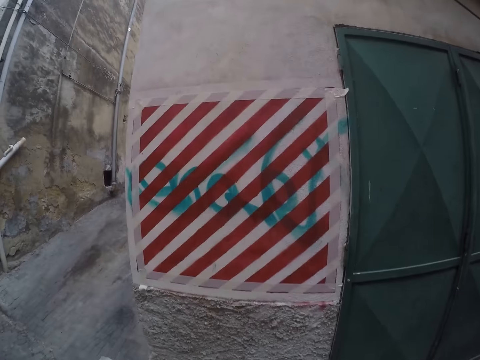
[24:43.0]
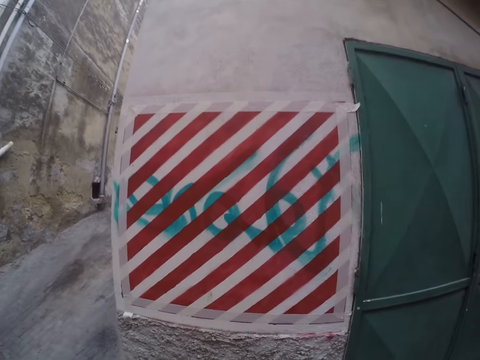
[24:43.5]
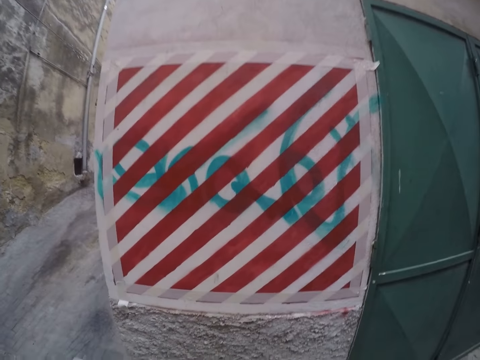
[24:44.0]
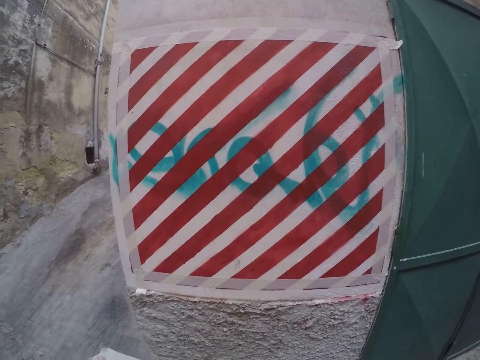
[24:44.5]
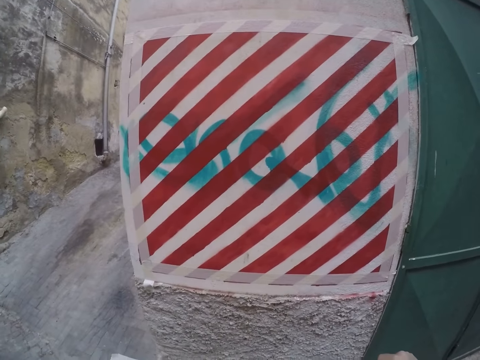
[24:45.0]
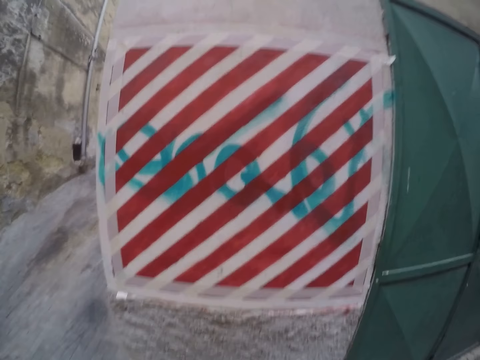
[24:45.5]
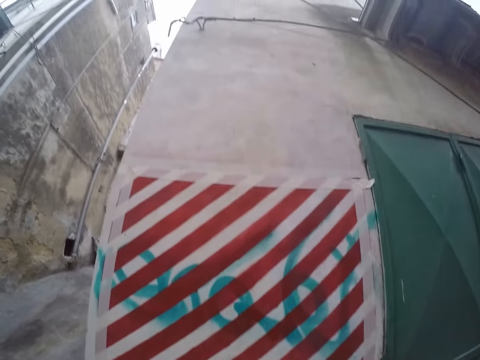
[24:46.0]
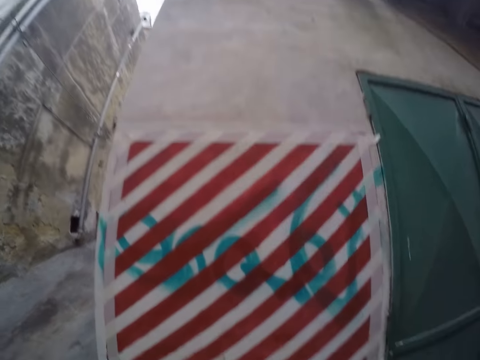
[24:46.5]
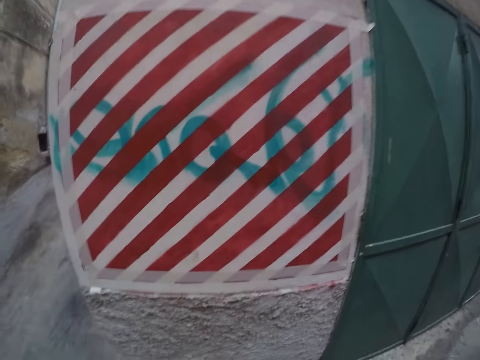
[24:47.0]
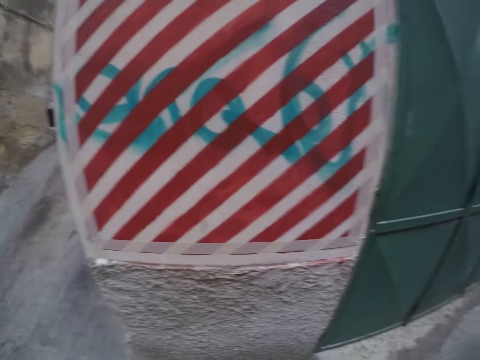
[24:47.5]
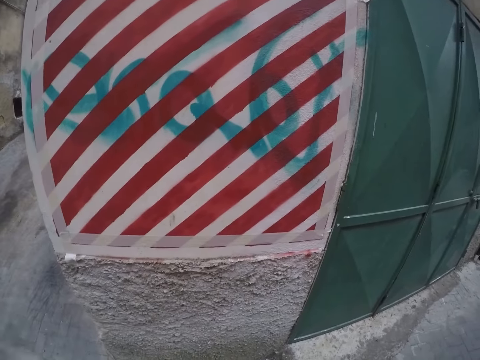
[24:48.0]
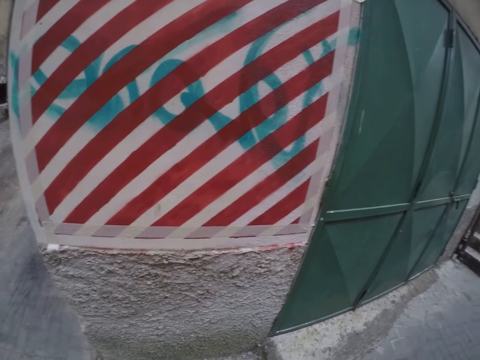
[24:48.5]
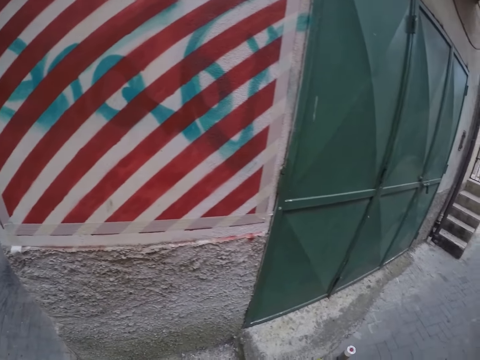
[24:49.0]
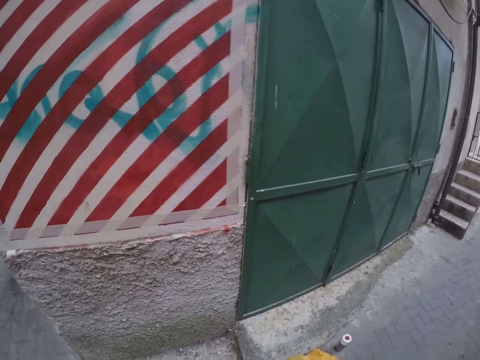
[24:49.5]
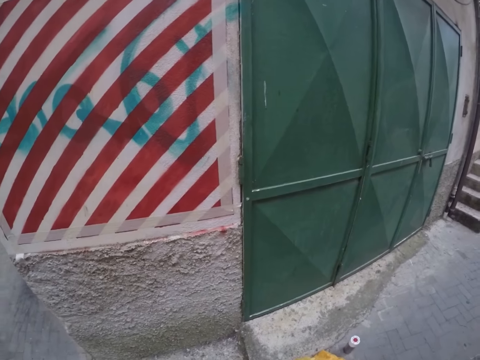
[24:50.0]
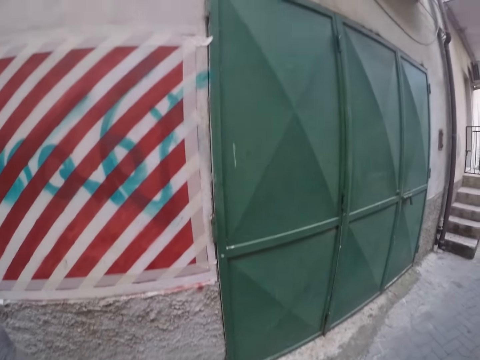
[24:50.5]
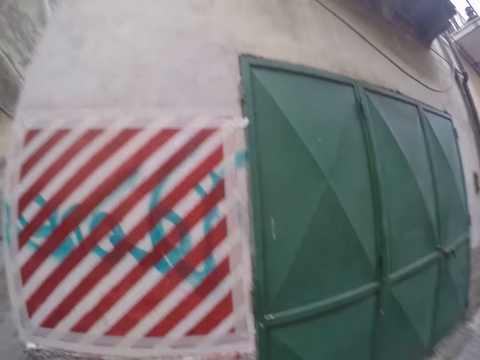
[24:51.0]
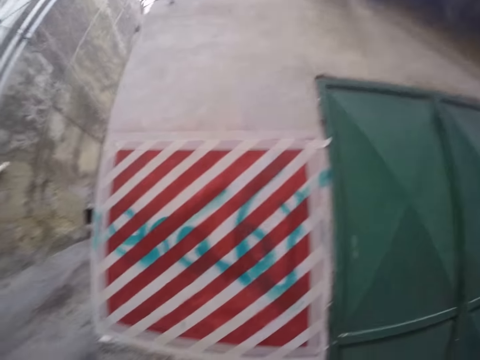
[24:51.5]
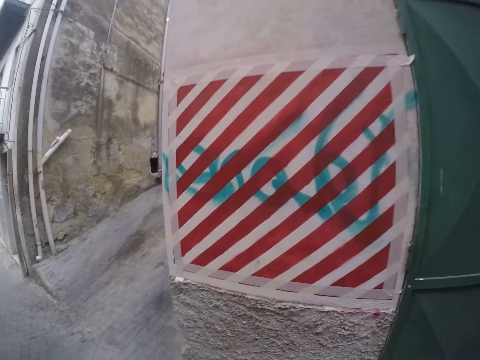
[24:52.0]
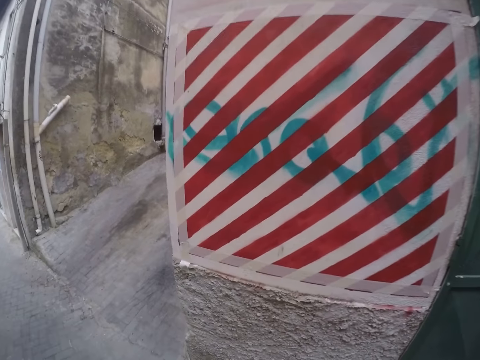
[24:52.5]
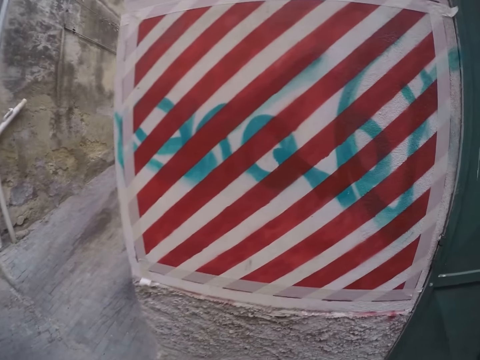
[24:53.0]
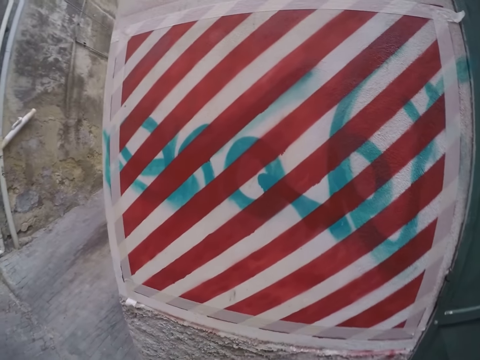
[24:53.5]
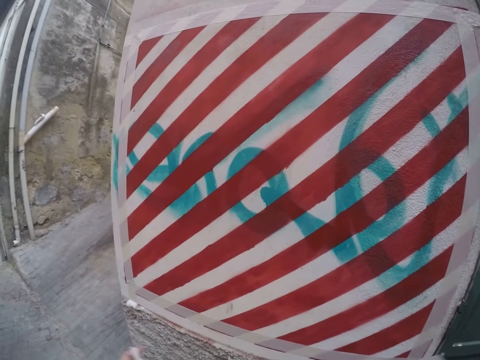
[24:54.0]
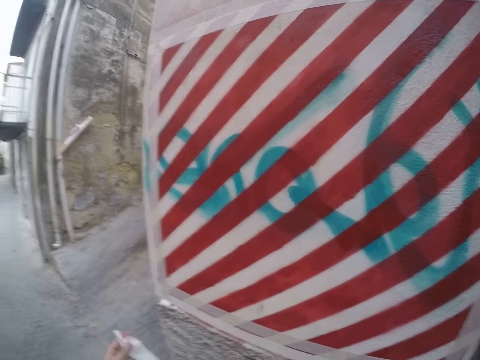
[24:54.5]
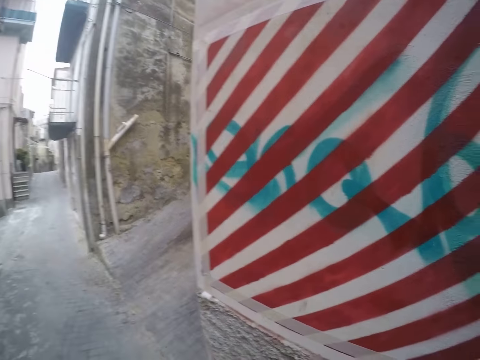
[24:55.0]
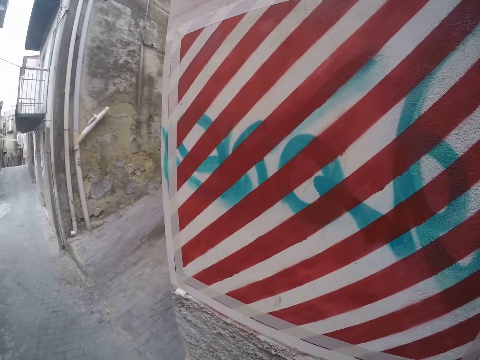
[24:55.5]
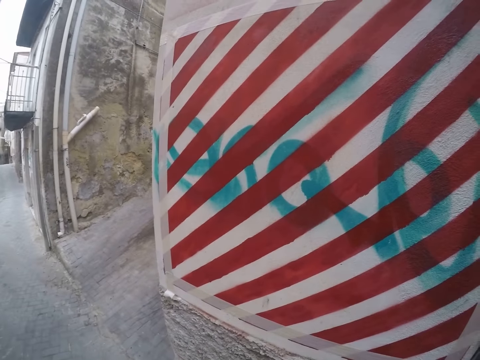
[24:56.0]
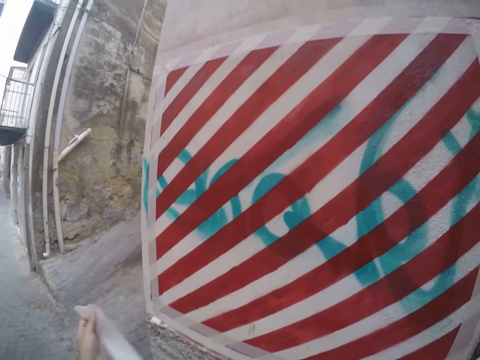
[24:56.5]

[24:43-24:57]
The camera wearer stretches a masking tape with both hands. They hold a seal tape on the hands.

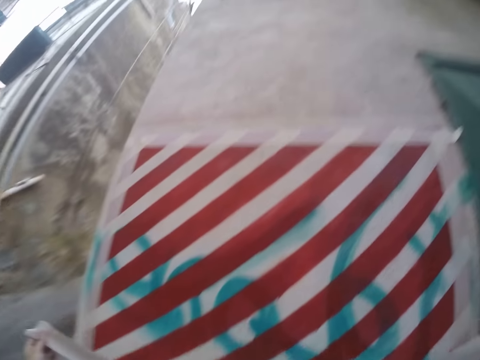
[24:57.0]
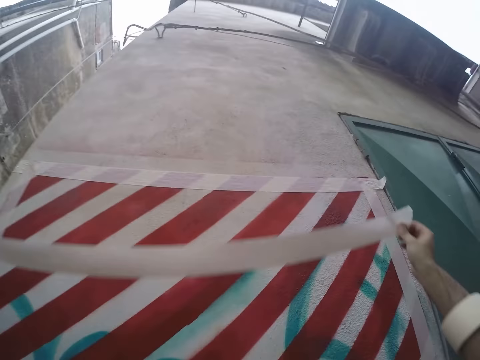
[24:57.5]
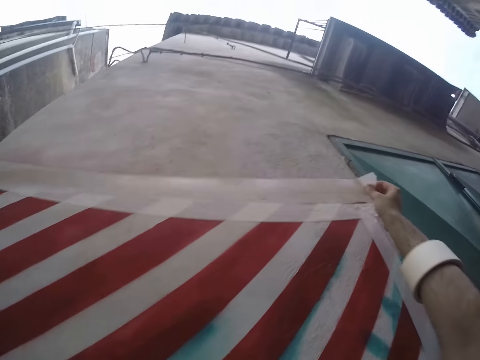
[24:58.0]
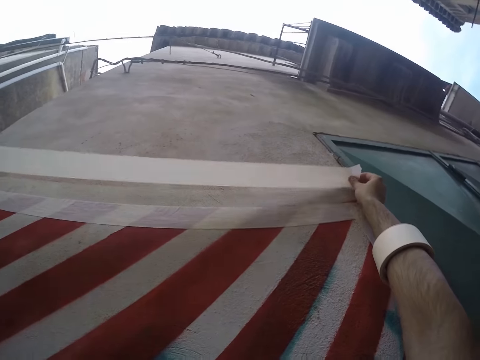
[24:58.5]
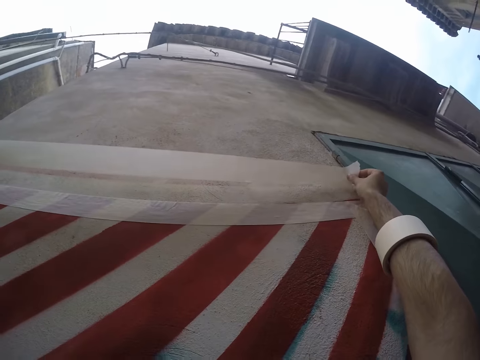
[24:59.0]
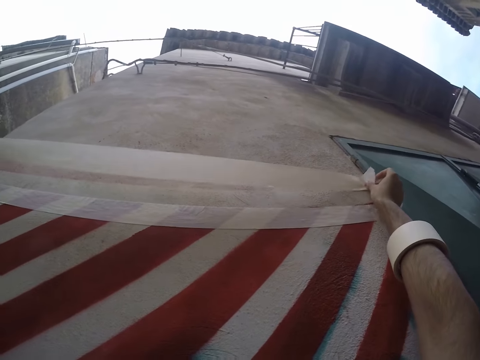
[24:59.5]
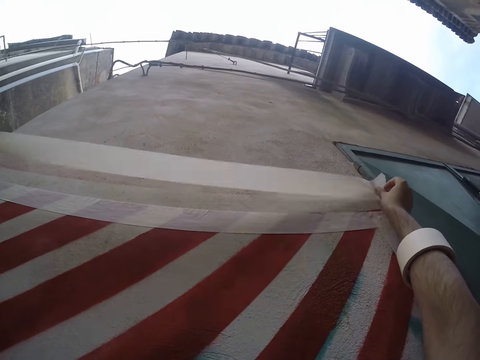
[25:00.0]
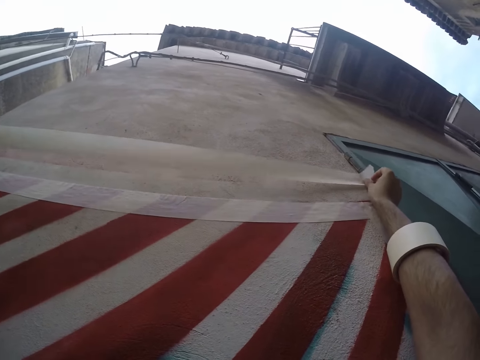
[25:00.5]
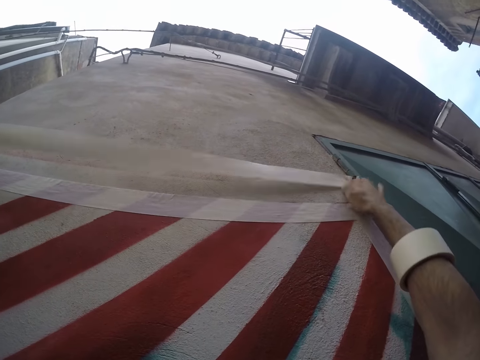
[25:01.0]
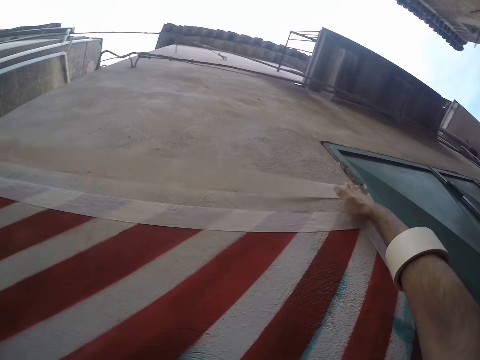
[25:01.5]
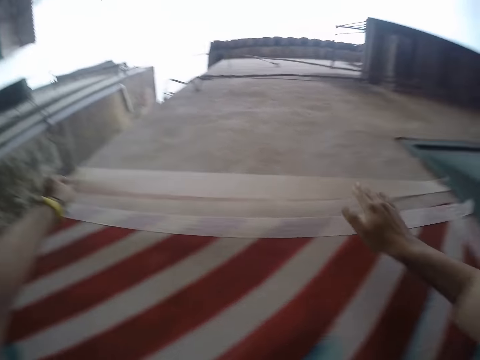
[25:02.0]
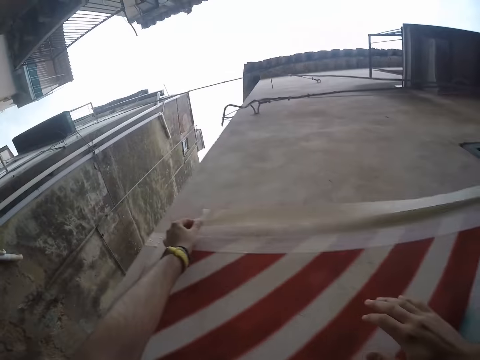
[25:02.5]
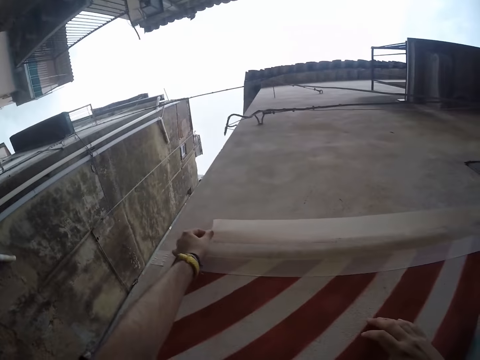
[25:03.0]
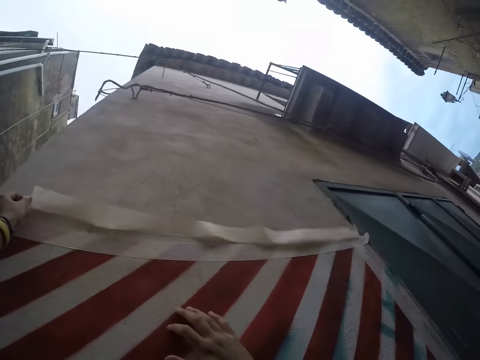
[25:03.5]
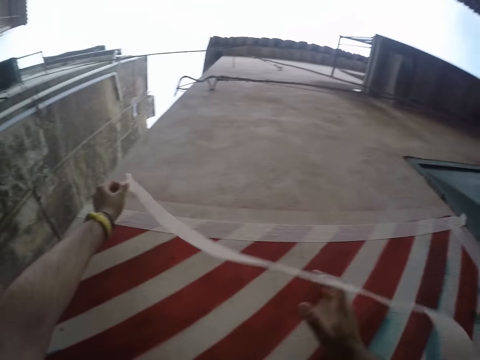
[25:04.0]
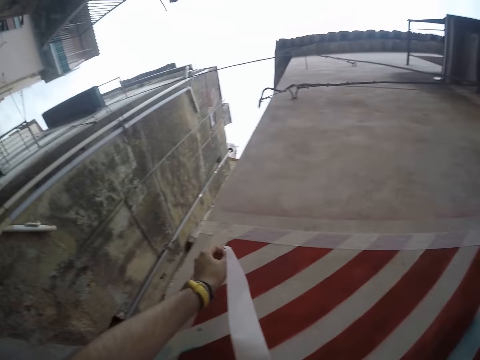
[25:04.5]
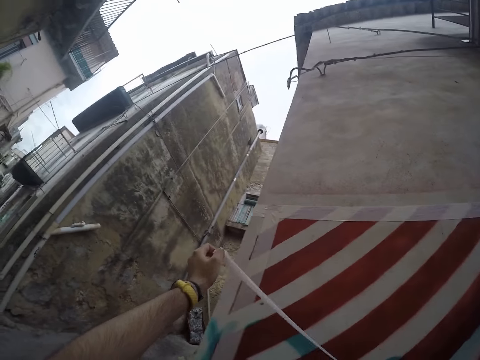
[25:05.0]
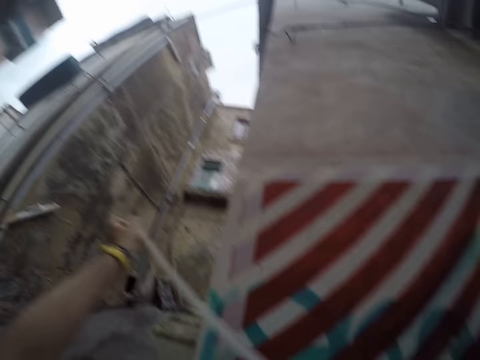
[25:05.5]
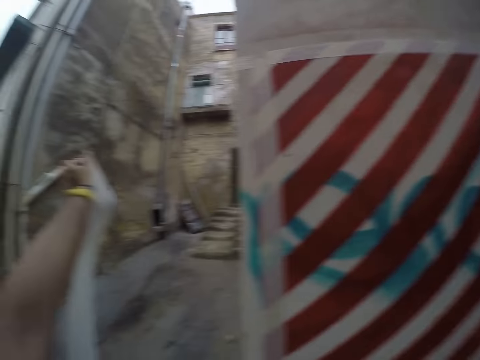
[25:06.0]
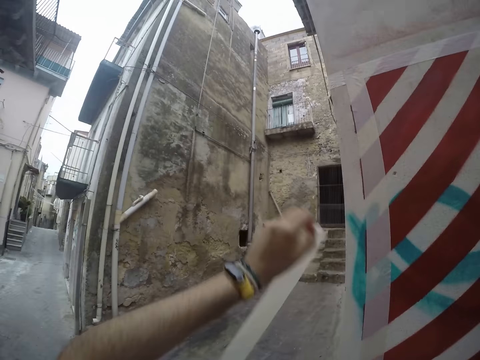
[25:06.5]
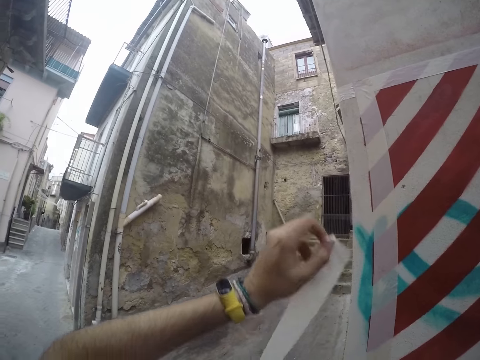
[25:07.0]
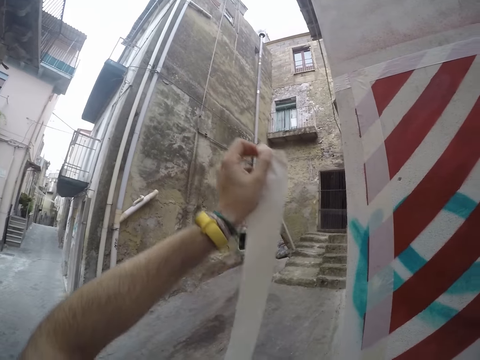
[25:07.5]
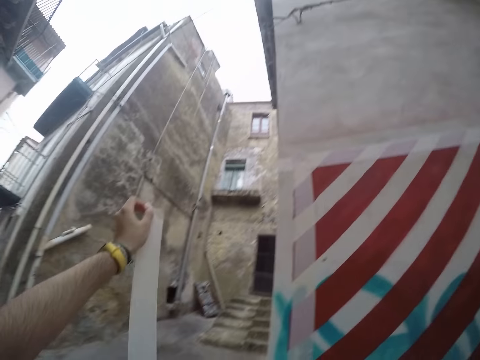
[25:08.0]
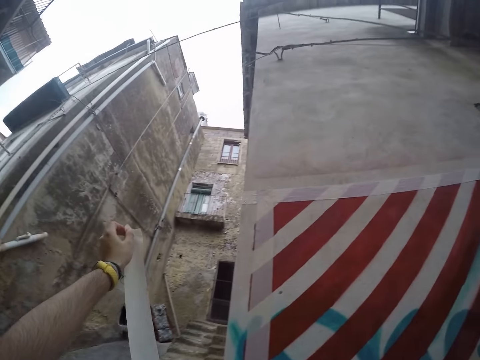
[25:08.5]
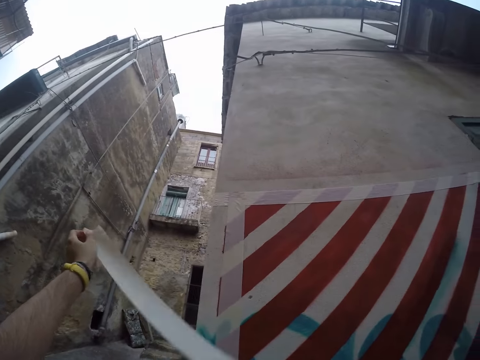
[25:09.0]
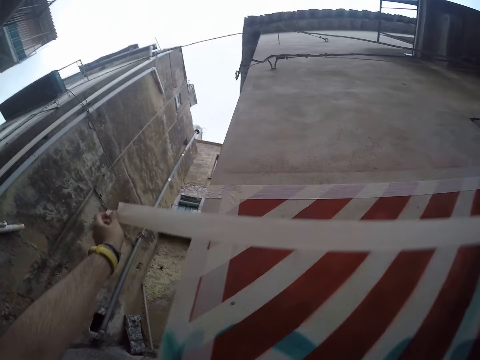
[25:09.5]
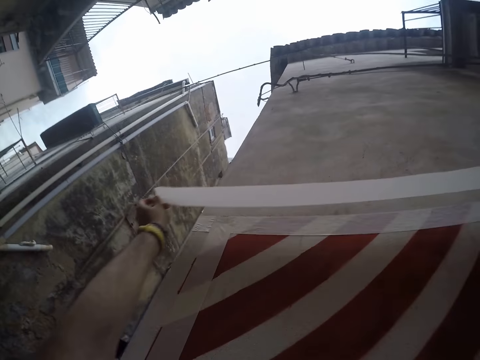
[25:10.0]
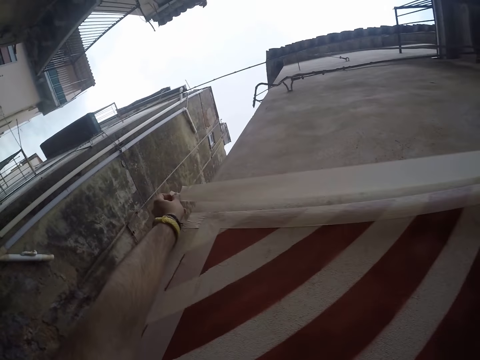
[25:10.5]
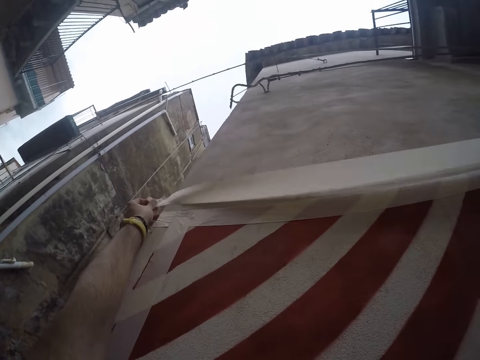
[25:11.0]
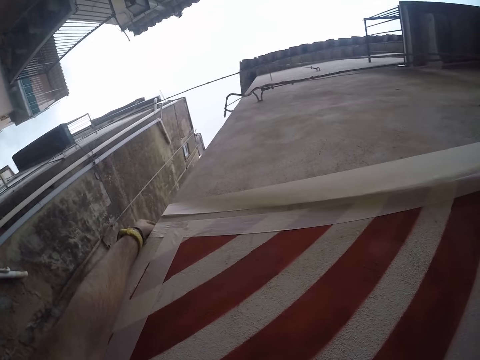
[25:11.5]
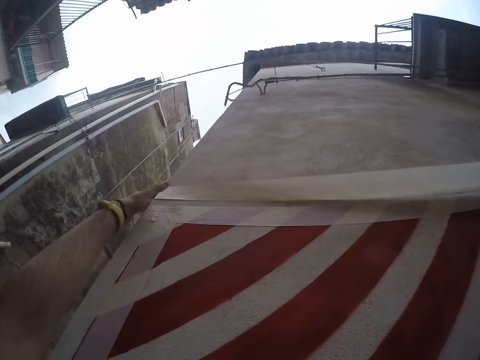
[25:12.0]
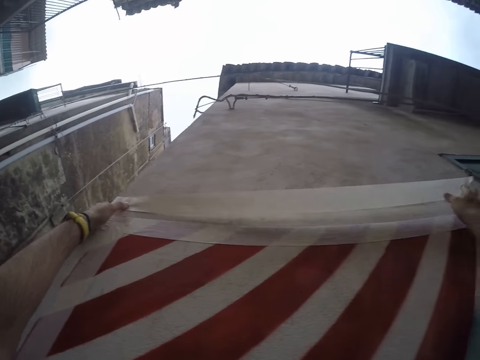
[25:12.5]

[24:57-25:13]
The camera wearer tapes the wall with the masking tape in both hands. He aligns a seal tape with his hands. He tapes the wall with the masking tape in both hands.
